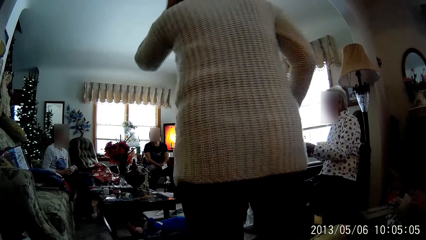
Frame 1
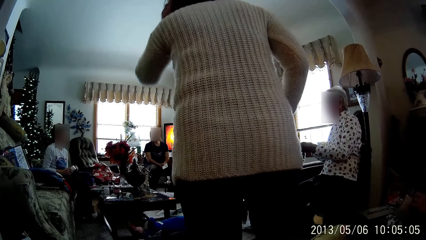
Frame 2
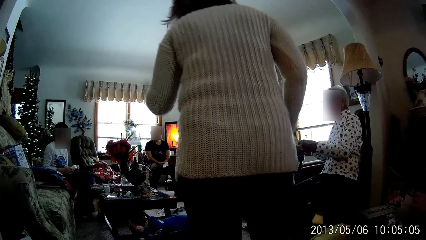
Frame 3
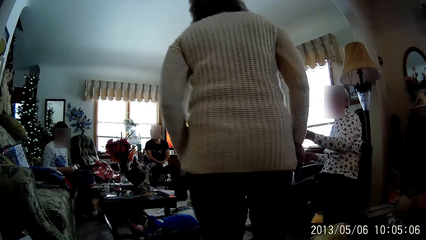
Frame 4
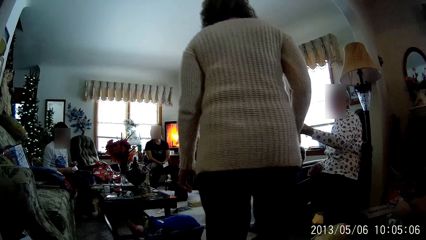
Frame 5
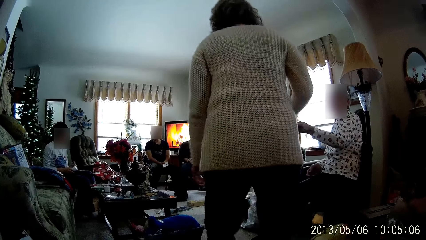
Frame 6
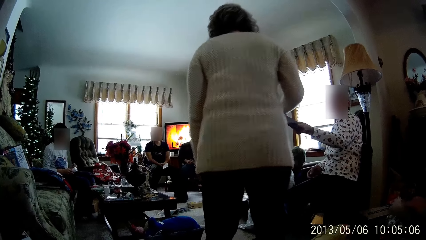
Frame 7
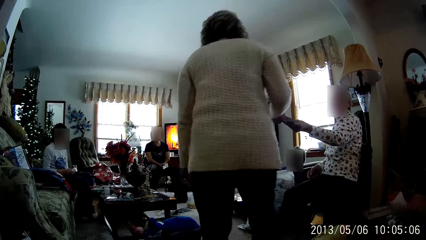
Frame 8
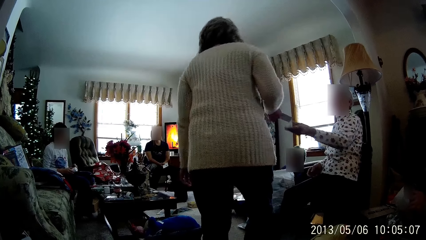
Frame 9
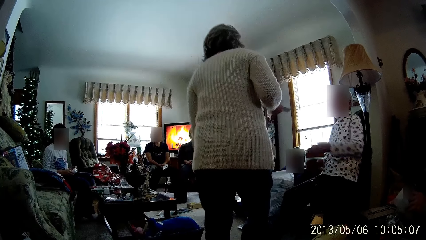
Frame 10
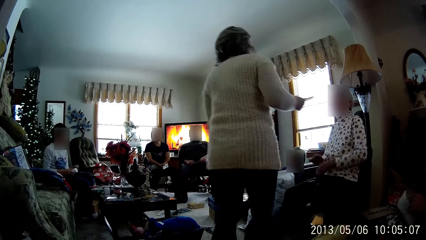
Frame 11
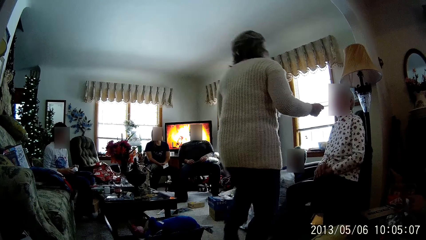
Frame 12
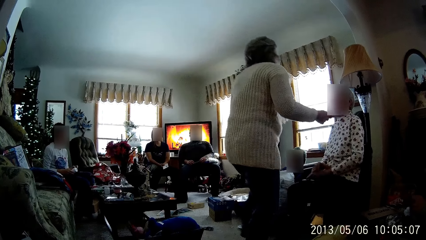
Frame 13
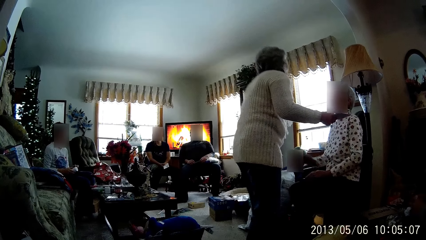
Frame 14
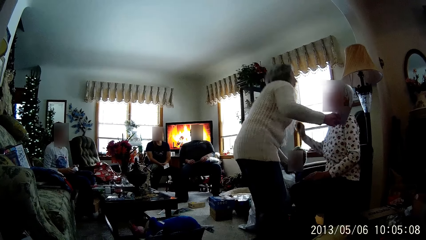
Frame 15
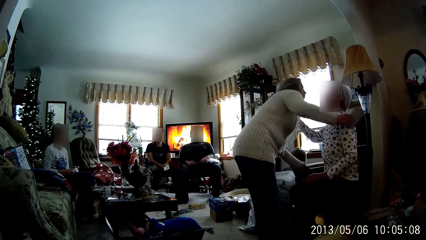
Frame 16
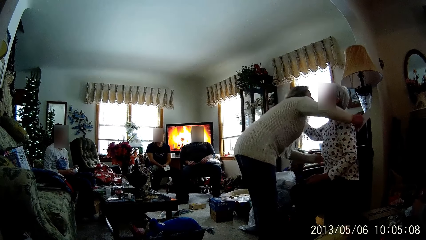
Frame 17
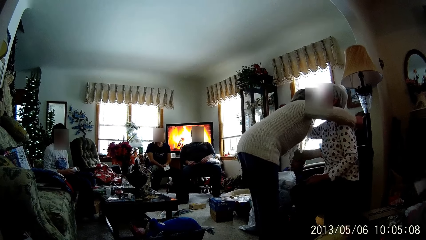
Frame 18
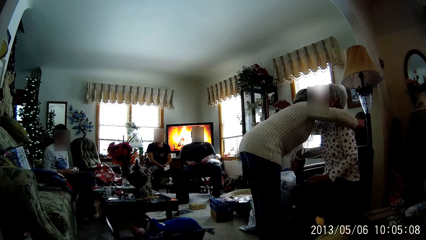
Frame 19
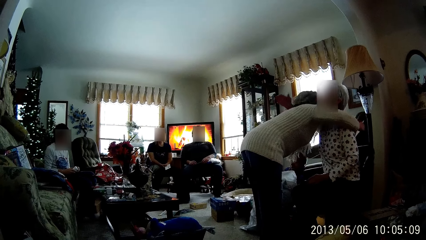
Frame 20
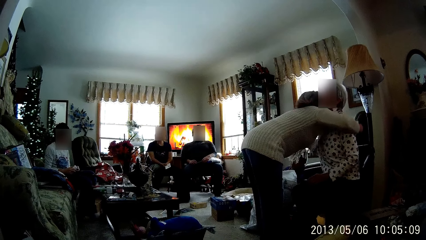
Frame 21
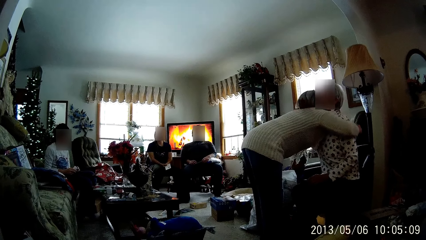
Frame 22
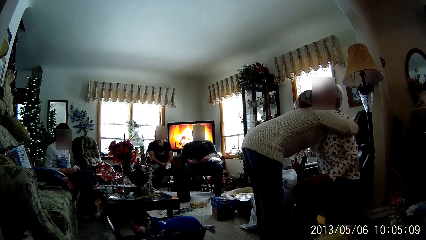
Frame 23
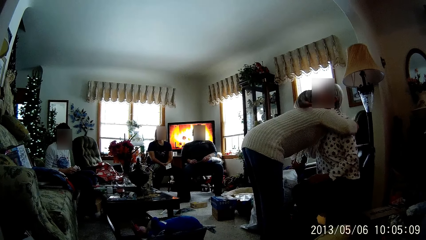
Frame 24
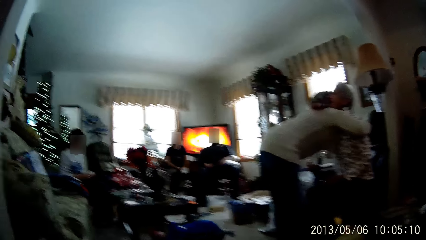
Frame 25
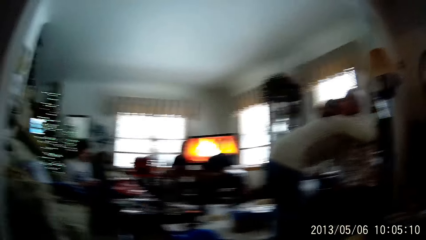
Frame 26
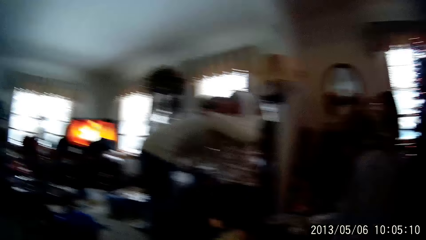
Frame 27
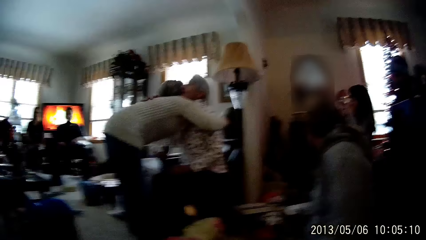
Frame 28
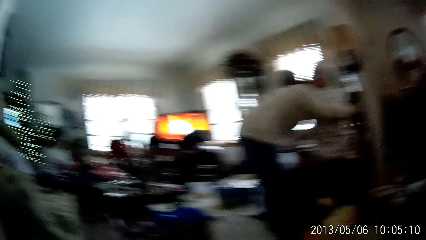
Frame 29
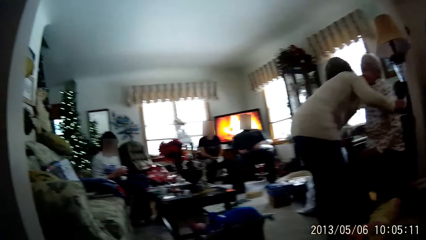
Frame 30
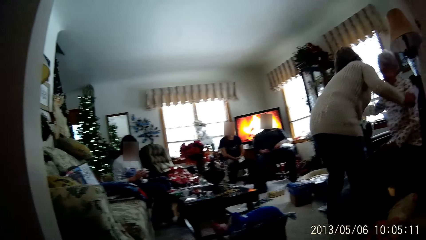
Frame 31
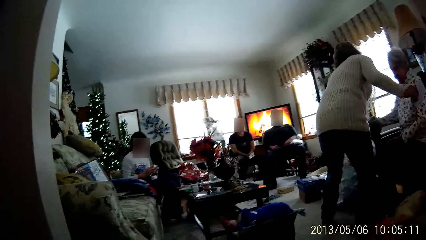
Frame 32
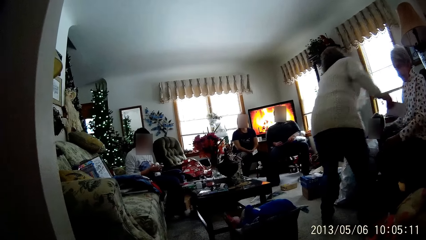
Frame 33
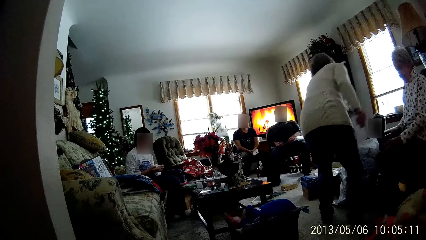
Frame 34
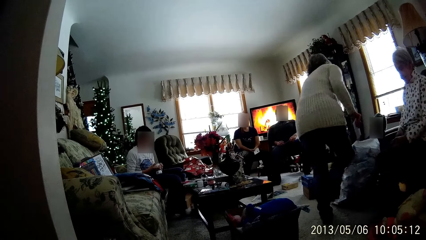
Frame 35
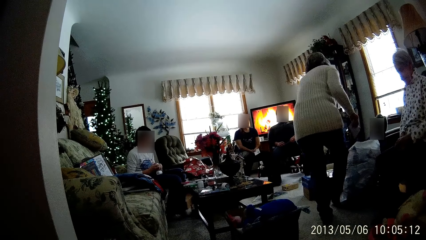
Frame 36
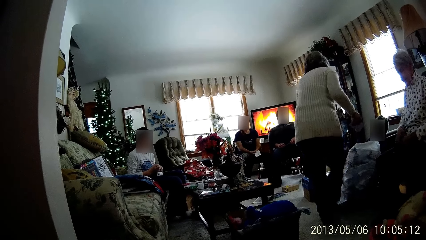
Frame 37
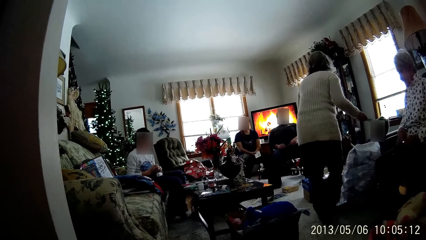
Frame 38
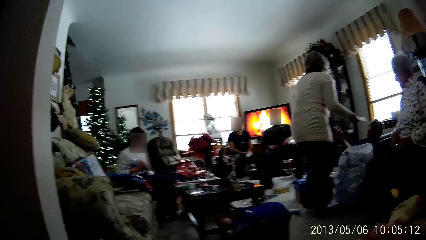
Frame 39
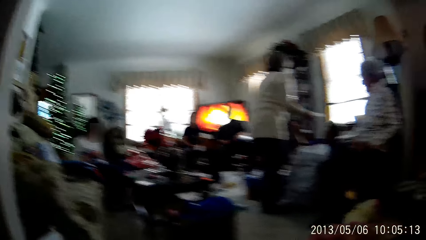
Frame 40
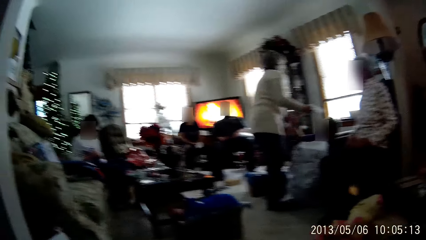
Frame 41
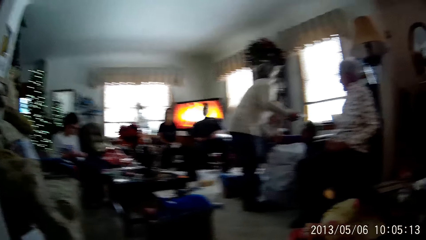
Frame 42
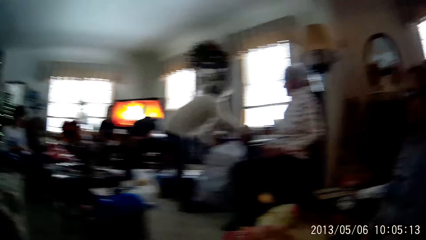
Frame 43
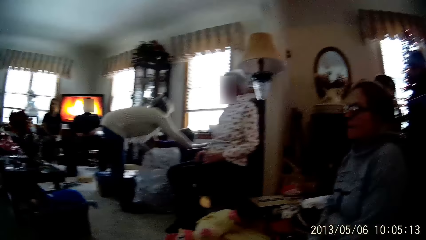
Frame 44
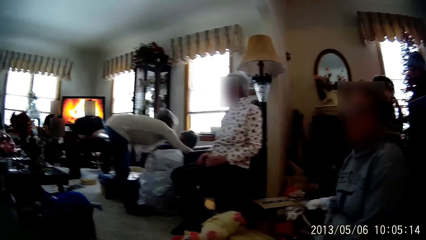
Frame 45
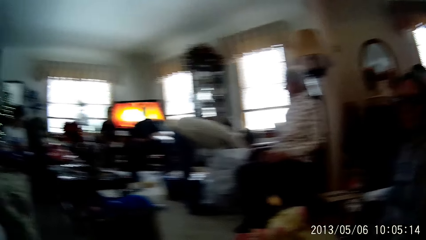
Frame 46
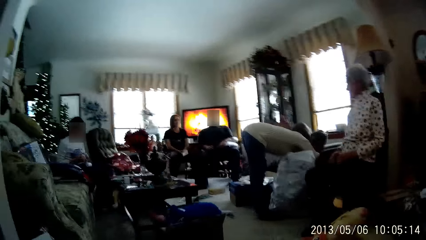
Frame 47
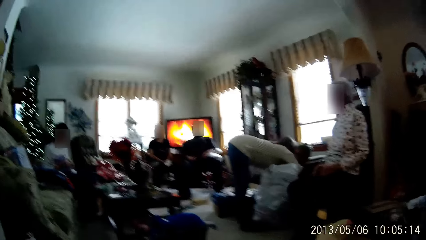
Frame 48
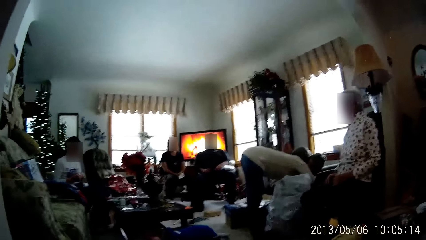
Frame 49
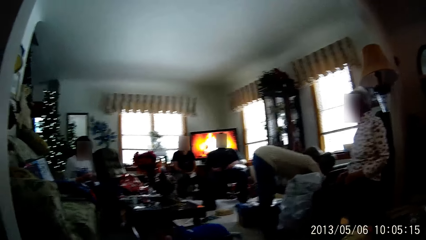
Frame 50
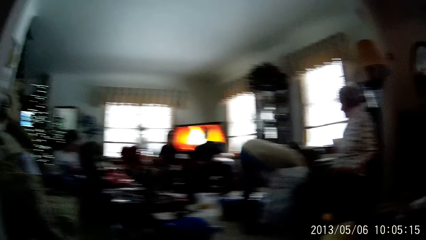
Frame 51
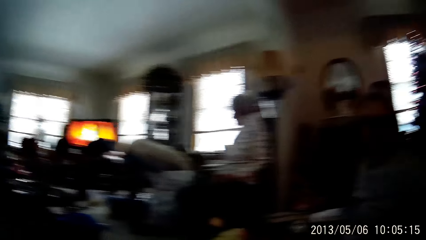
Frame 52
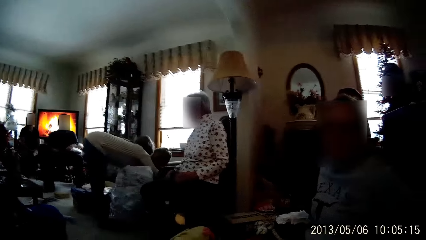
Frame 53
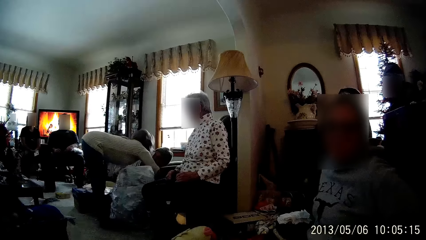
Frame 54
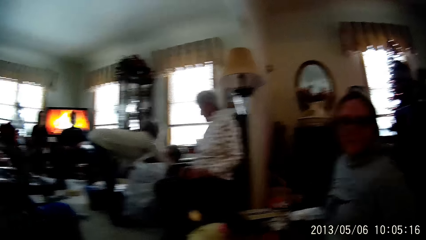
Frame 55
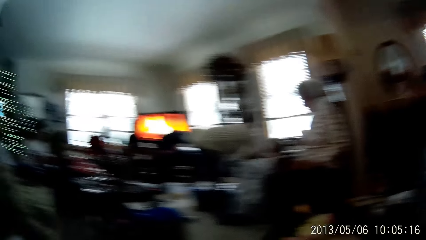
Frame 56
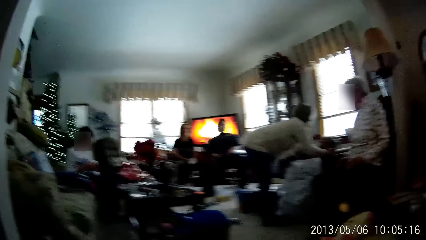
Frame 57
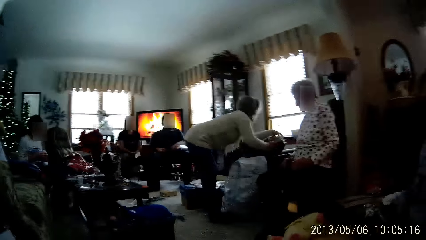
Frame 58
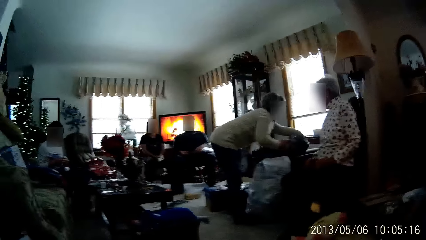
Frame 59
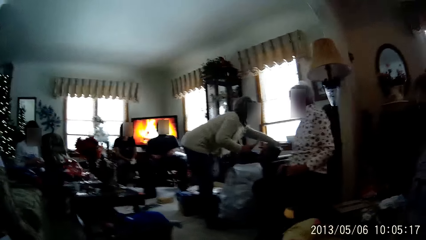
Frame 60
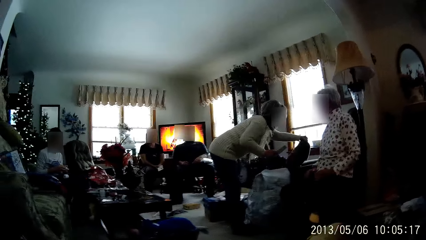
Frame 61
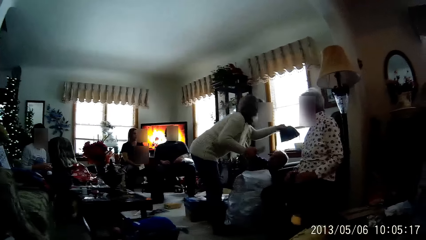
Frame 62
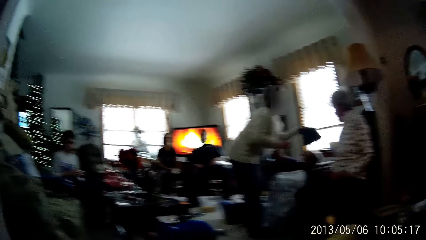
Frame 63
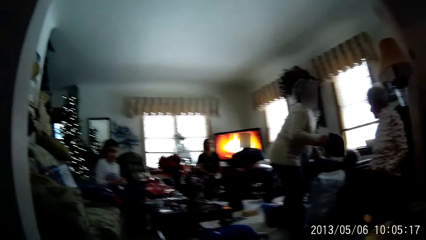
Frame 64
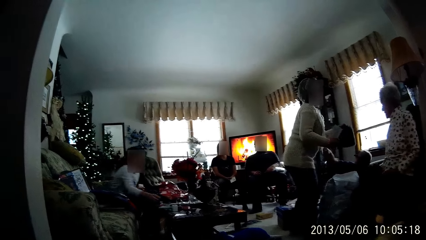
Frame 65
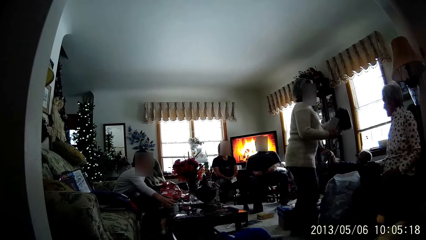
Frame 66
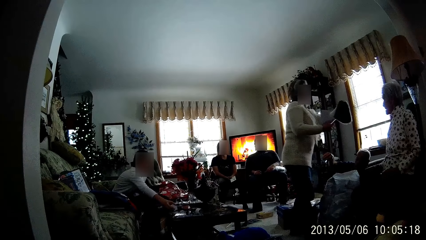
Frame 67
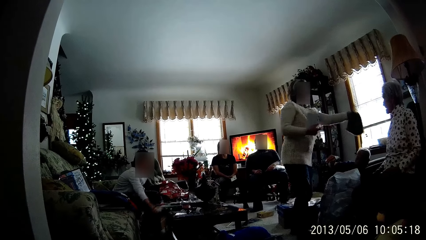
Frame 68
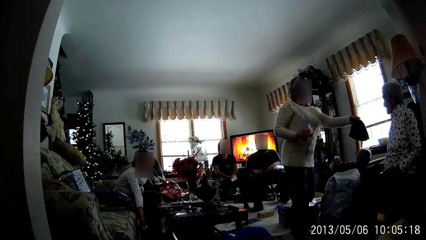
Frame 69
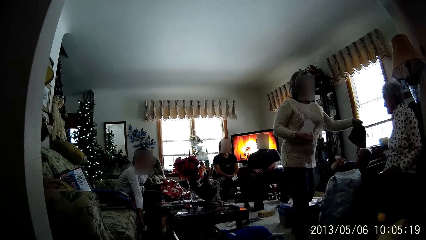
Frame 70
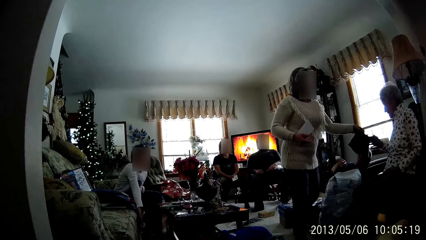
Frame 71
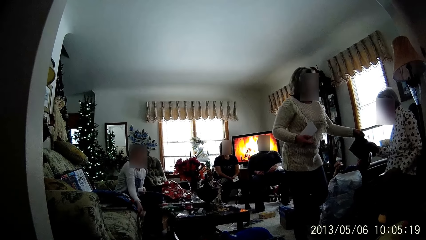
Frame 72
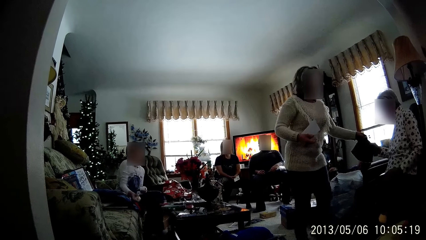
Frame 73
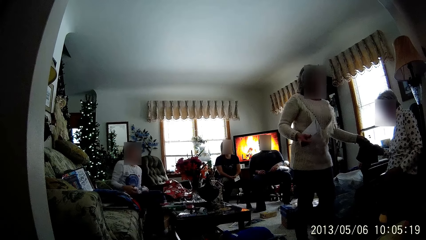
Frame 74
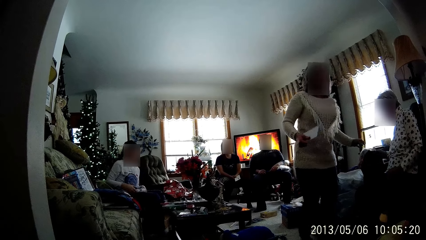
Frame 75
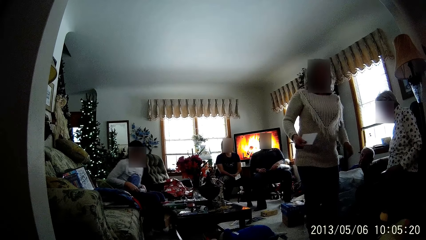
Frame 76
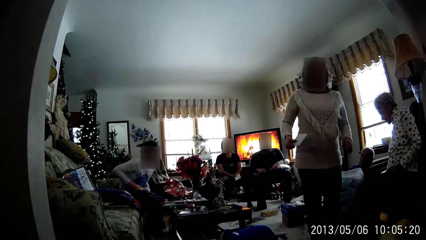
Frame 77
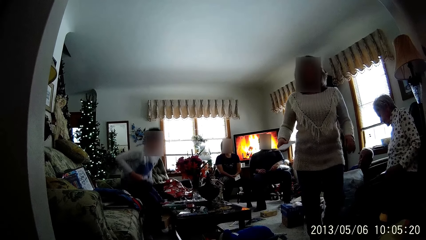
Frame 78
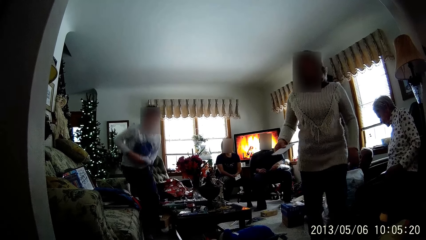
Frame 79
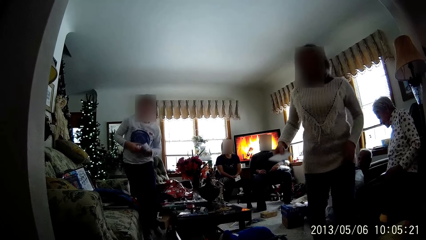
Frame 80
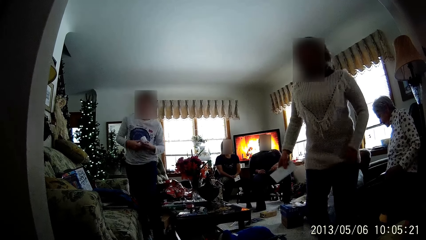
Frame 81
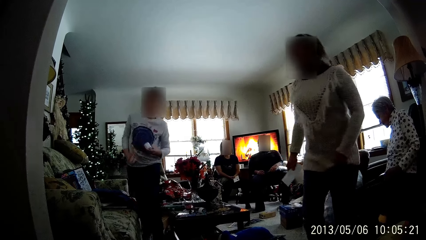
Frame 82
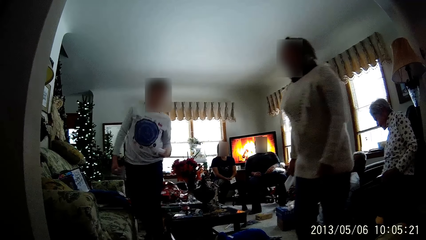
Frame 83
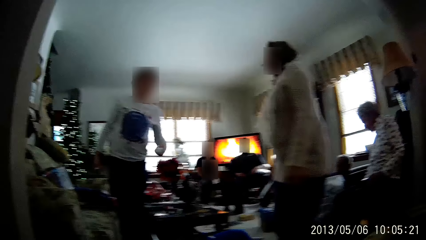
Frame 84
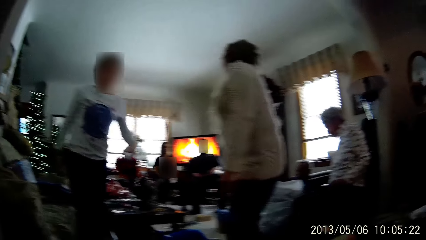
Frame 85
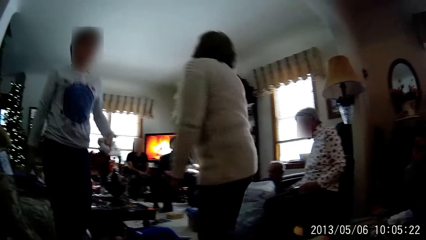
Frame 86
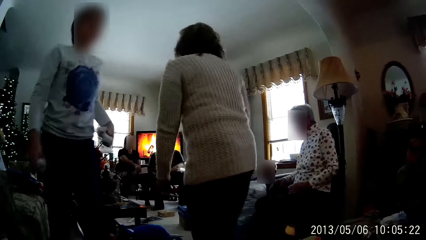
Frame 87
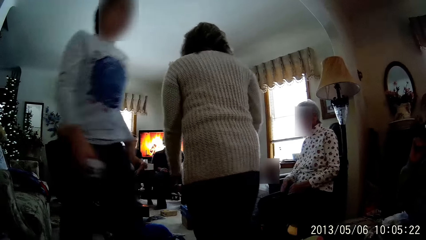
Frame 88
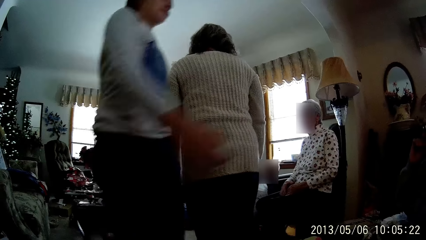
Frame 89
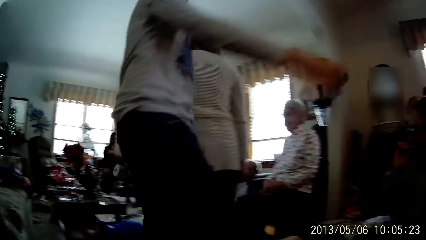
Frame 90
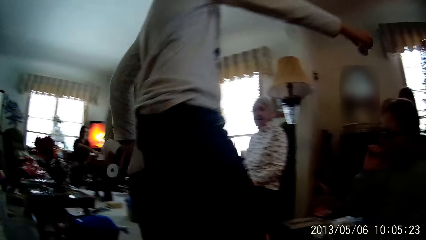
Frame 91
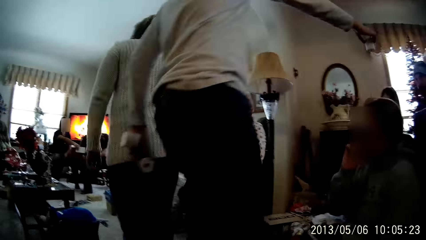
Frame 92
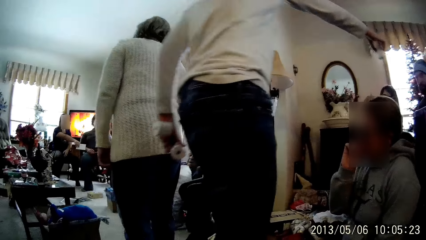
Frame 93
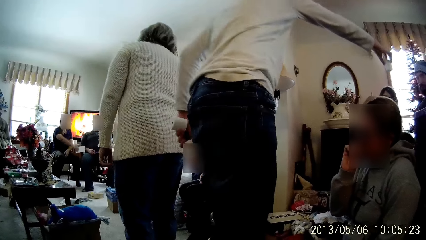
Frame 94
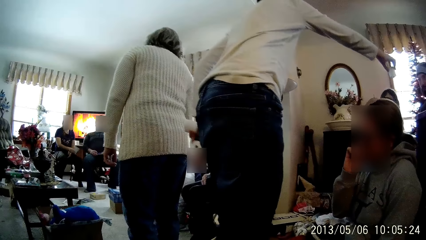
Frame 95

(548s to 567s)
A woman takes the envelope from a man with her right hand. The woman hugs the man with both hands. A second woman hugs a third woman. The second woman picks up a black purse from the table in the living room with her left hand. A fourth woman picks up a candle from the table with her right hand. The third woman collects the black purse from the second woman with her right hand. The fourth woman walks across the living room past the third woman. Another man stretches his right hand forward.
